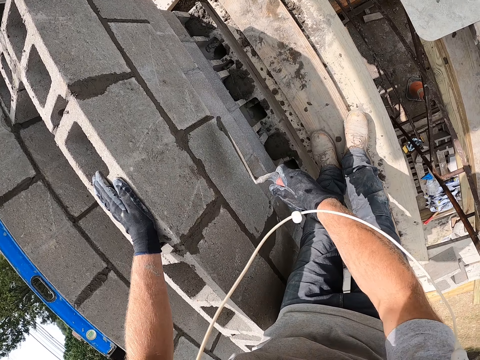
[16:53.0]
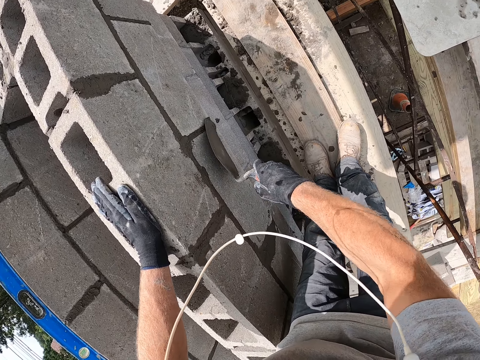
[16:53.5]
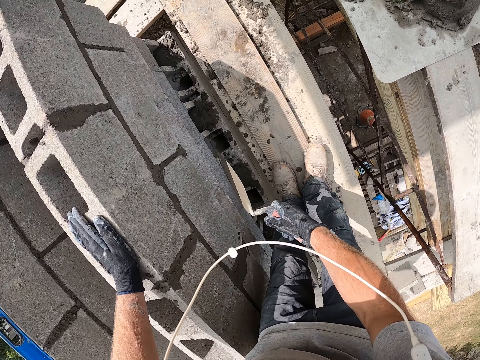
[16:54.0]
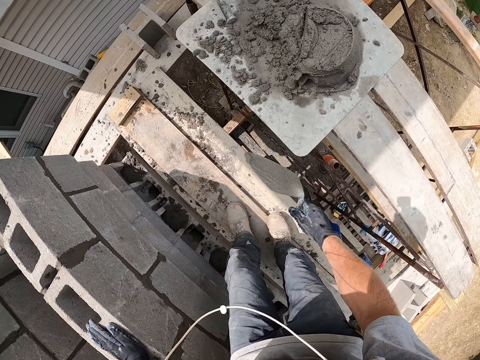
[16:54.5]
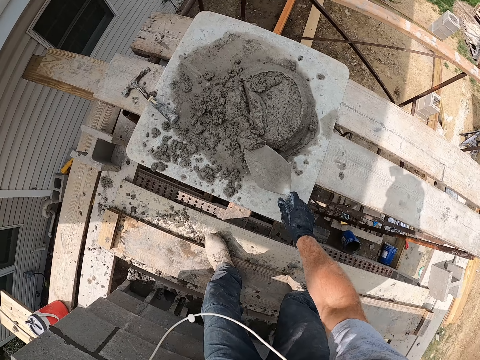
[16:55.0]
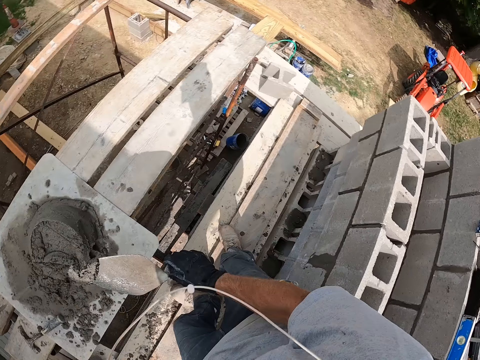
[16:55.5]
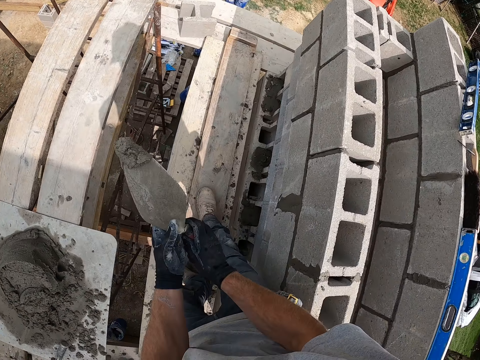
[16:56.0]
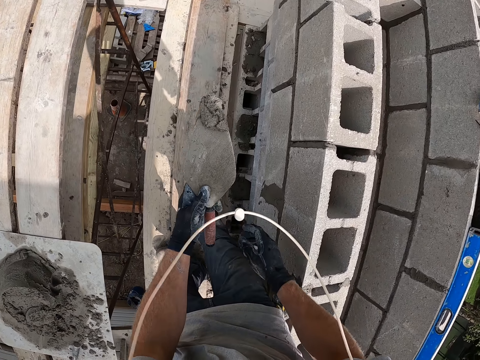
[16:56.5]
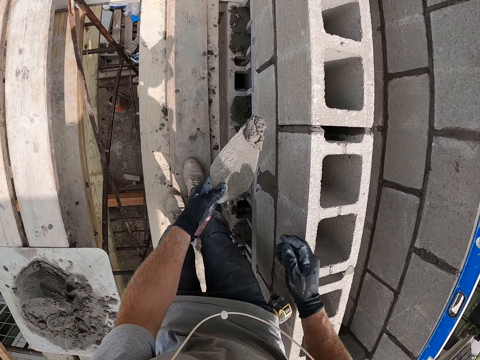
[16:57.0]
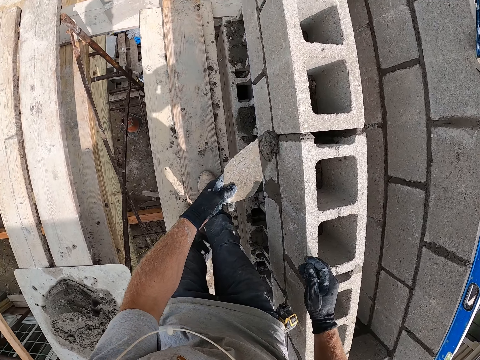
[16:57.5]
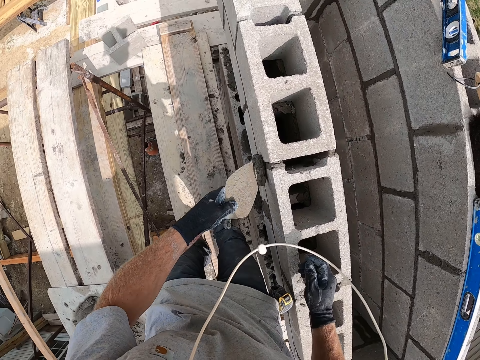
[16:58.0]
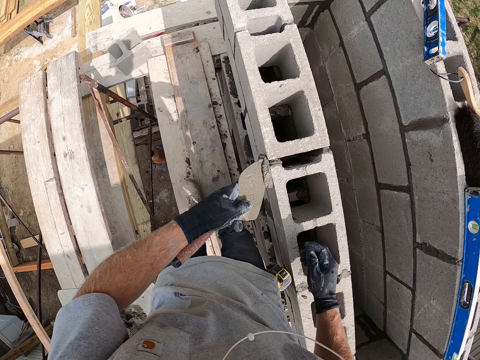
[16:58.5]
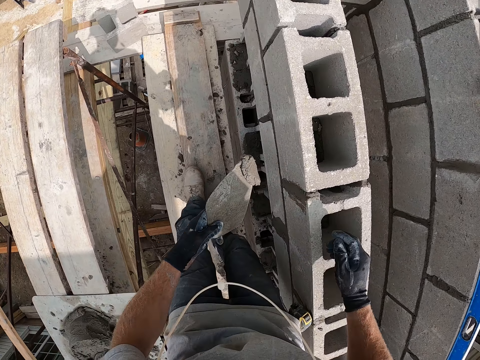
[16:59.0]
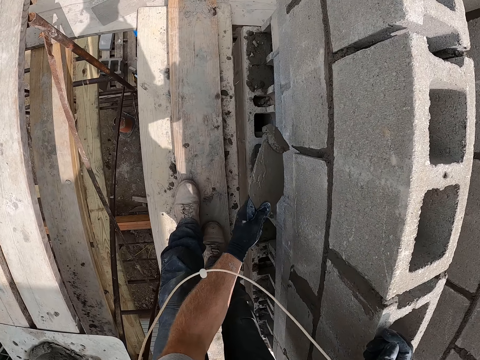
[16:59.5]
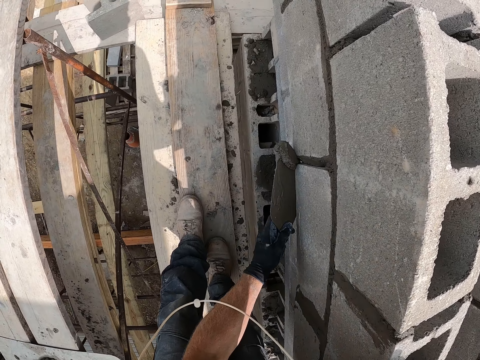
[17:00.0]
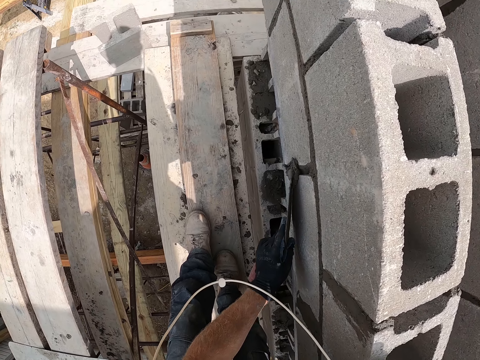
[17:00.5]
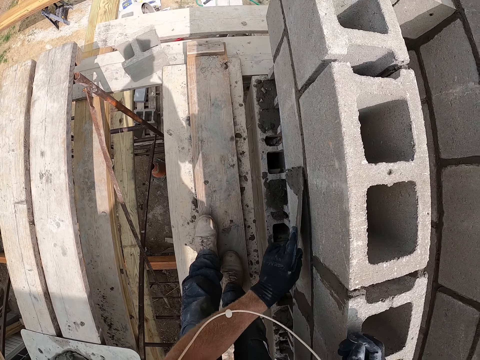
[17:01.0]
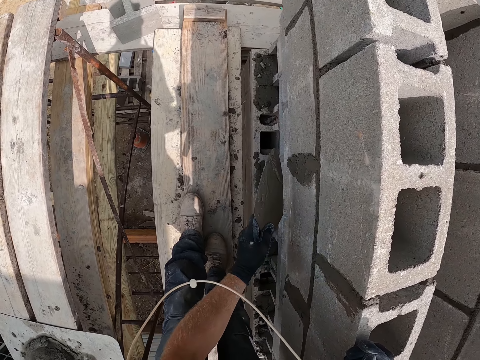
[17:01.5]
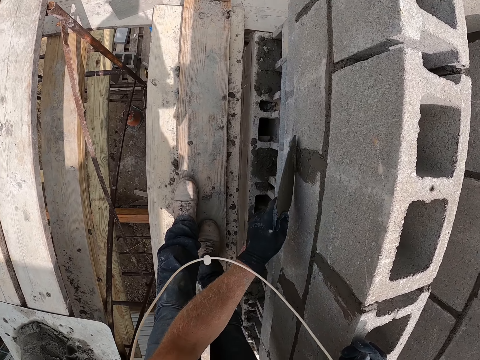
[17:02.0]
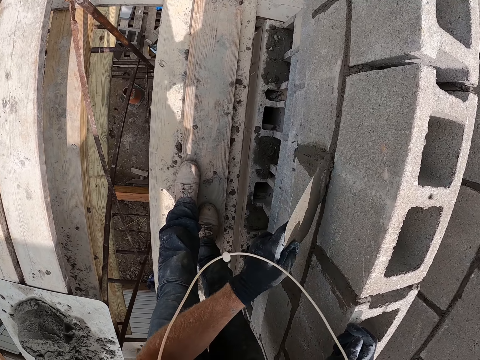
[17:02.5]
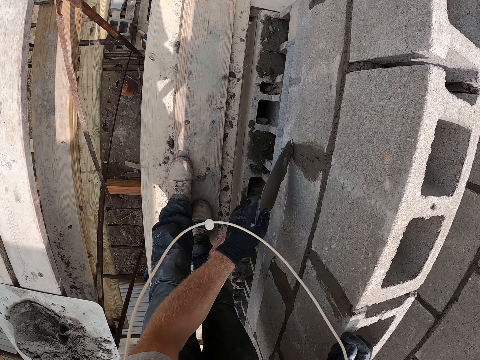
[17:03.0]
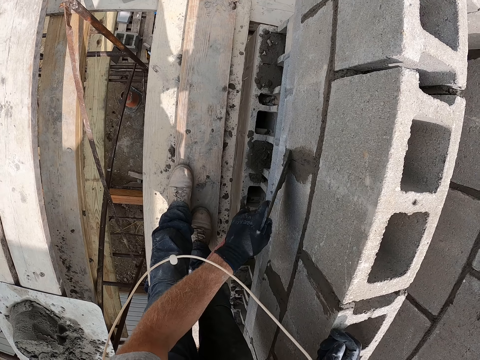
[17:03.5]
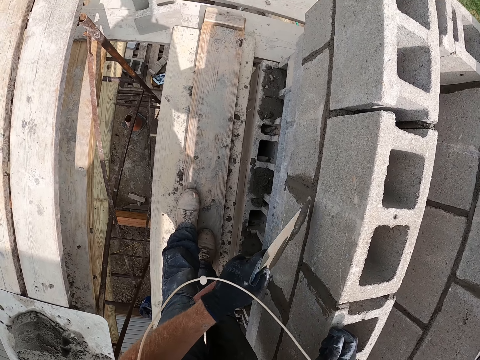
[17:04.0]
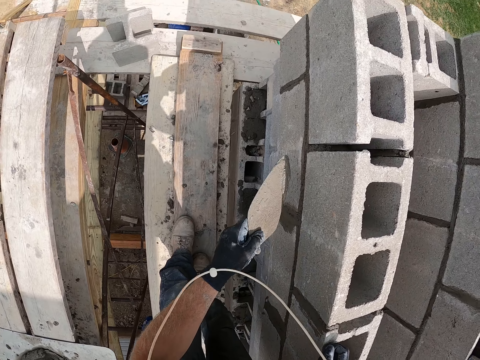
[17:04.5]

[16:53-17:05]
The camera wearer scoops cement with the trowel. They paste cement on the concrete wall with the trowel.

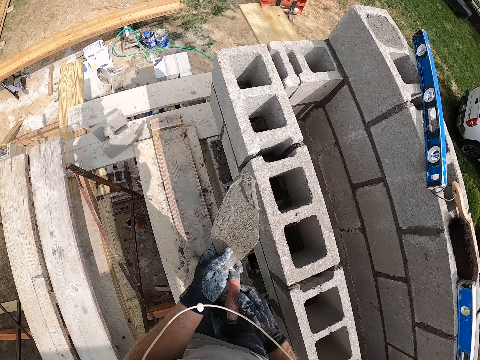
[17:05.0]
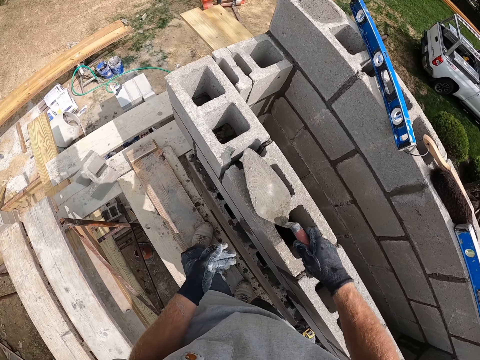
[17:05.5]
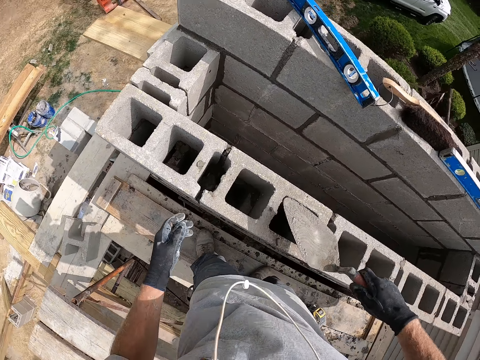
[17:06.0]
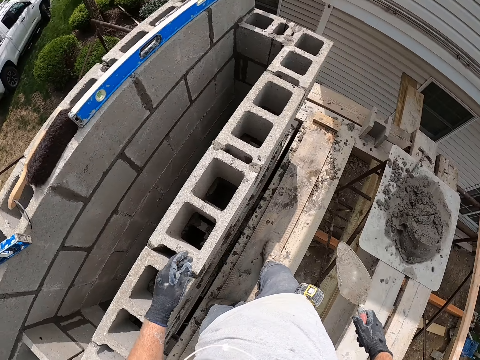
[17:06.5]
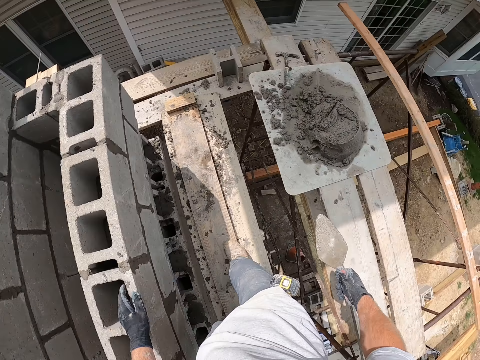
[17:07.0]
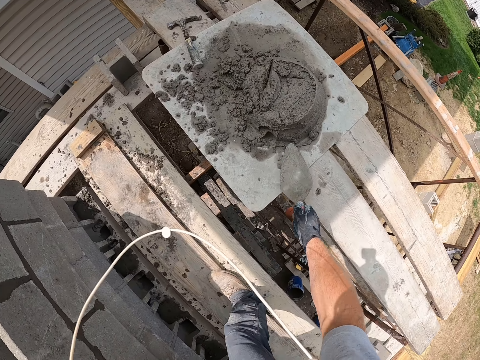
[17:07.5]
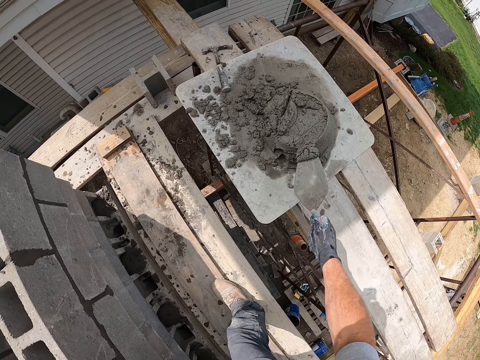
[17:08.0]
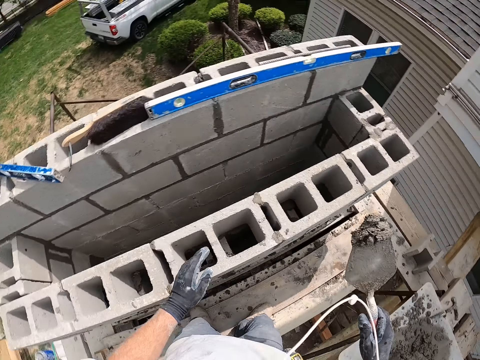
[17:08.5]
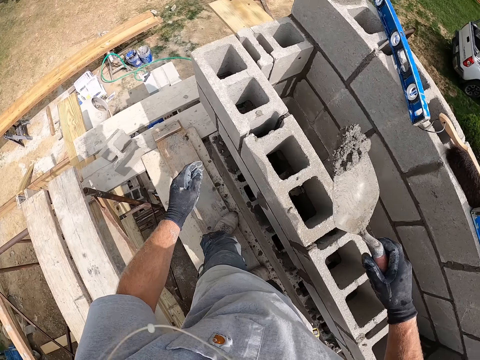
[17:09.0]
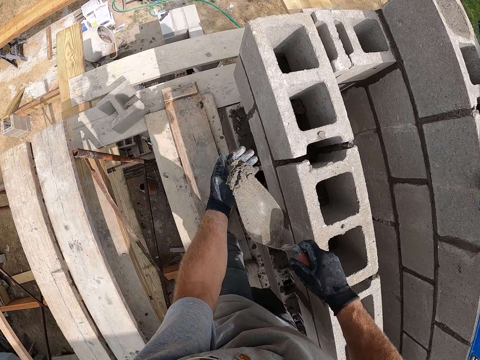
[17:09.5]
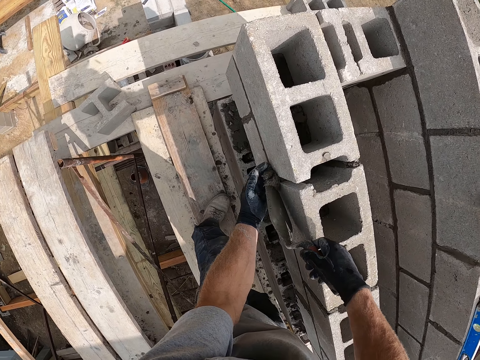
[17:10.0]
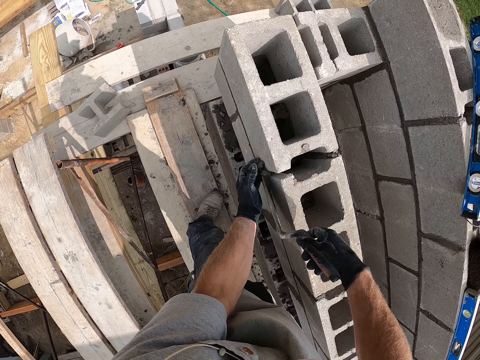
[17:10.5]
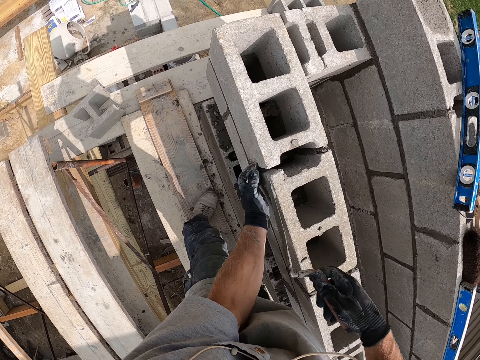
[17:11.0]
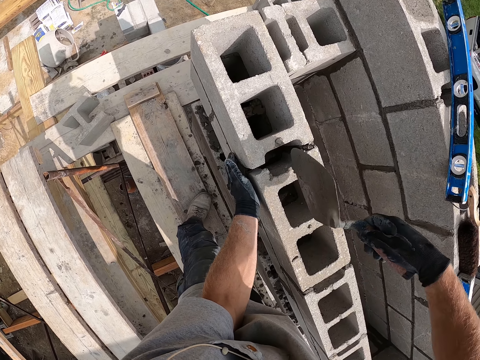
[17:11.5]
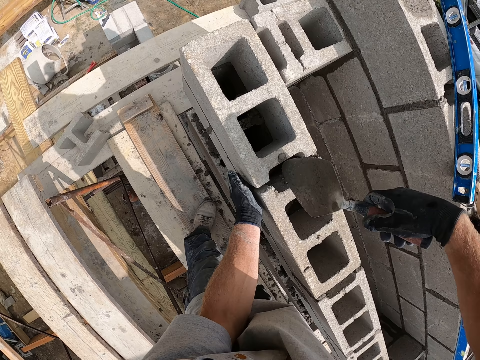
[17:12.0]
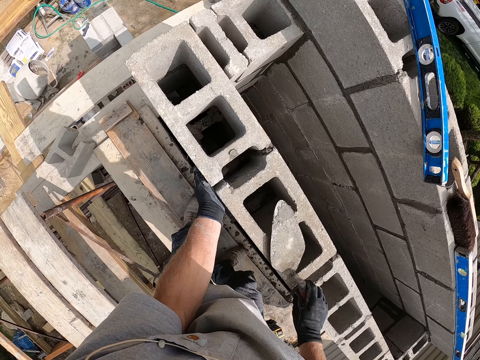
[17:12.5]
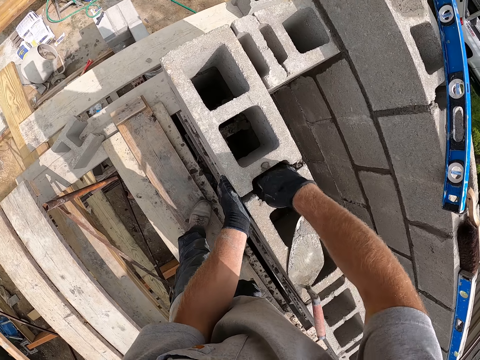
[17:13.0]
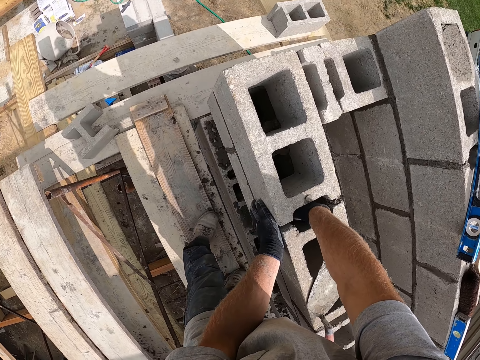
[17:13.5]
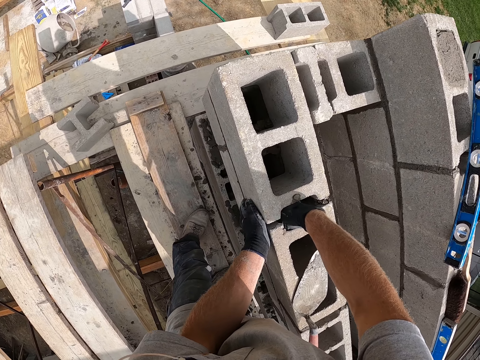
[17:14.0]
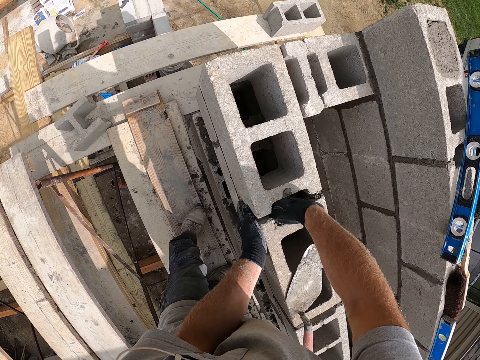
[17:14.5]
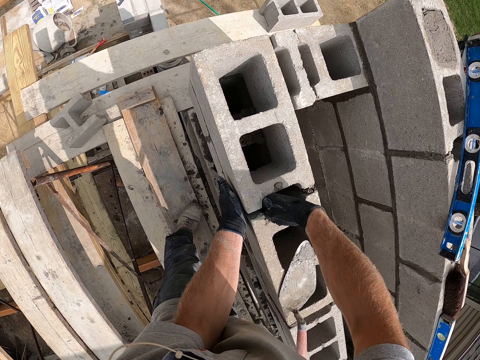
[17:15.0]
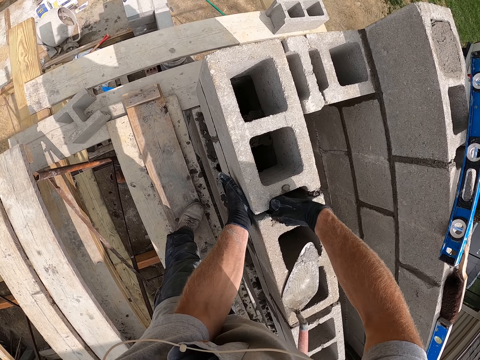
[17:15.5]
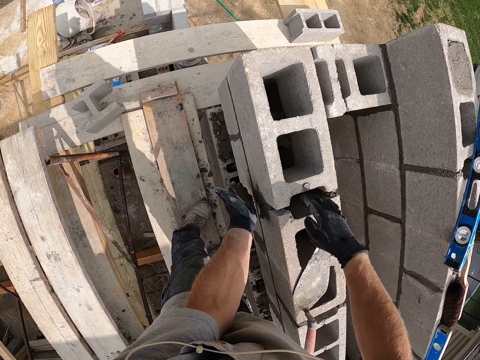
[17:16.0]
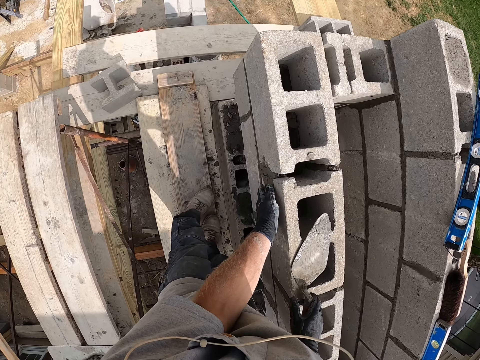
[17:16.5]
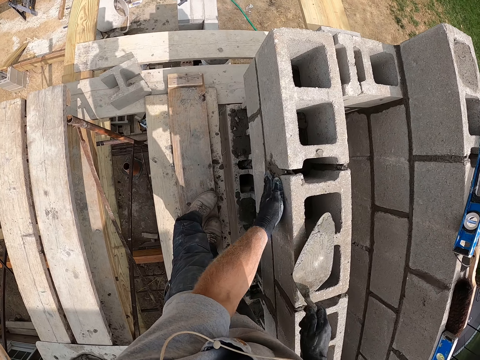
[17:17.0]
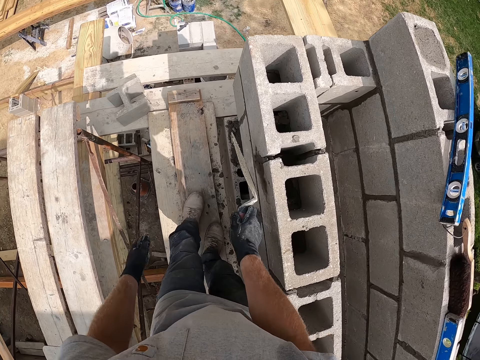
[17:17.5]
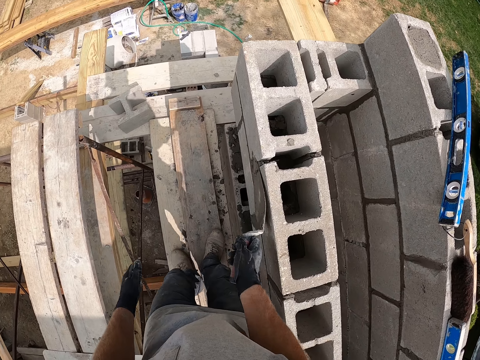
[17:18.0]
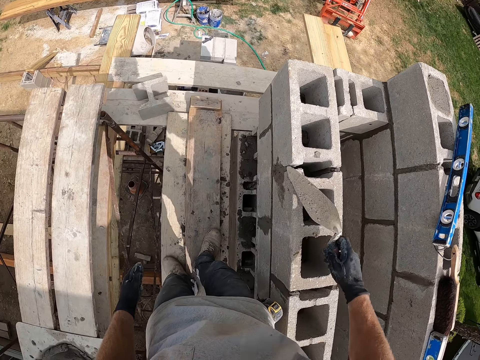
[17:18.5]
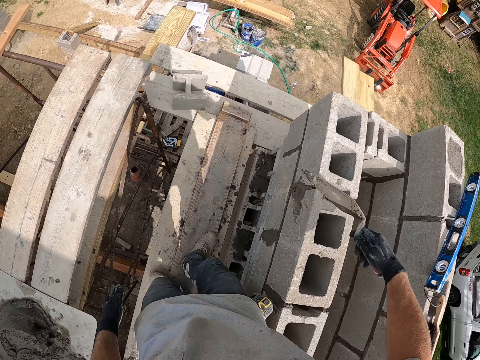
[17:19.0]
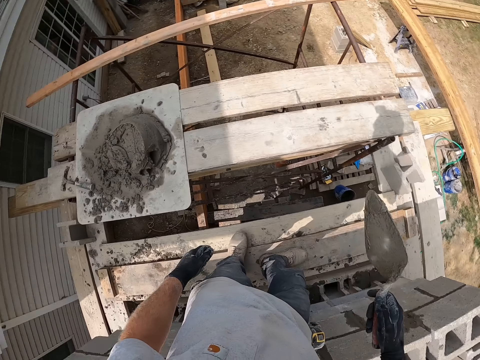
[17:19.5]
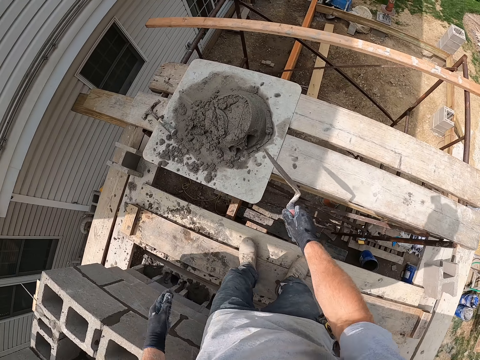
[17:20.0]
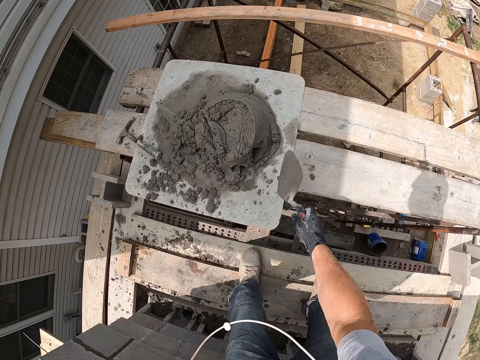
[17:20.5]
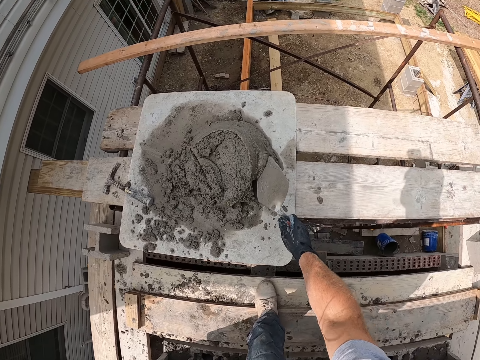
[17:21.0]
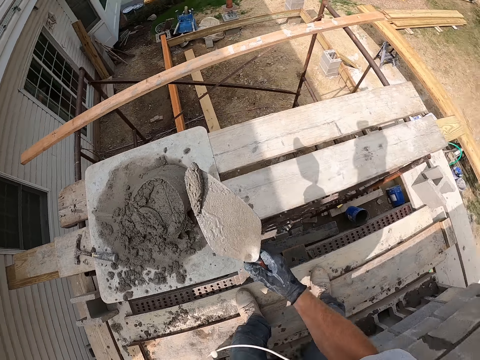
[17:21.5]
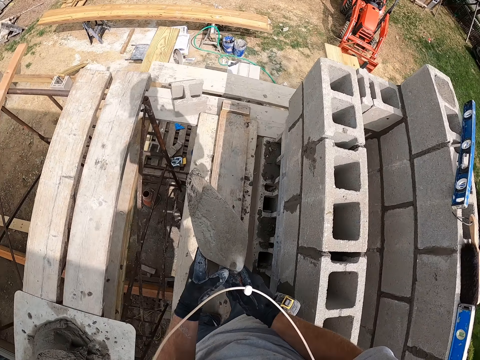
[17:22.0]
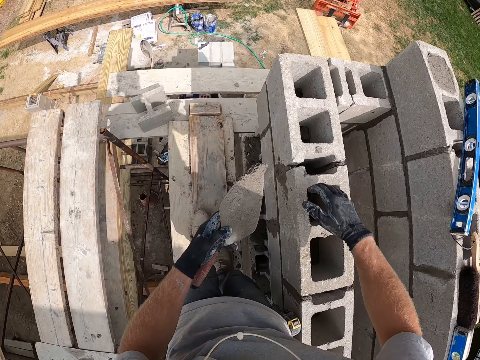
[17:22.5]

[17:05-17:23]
The camera wearer scoops cement with the trowel. He pastes cement on the concrete wall with the trowel. He drops the trowel on the concrete wall. He puts his hand in a hole in the brick. He smoothens the cement with his hand and the trowel. He pastes cement on the concrete wall with his left hand. He pastes cement on the concrete wall with the trowel. He scoops cement with the trowel. He applies cement on the brick. He dips his hands into the concrete wall.
